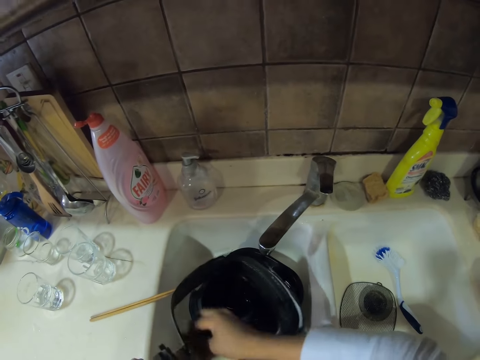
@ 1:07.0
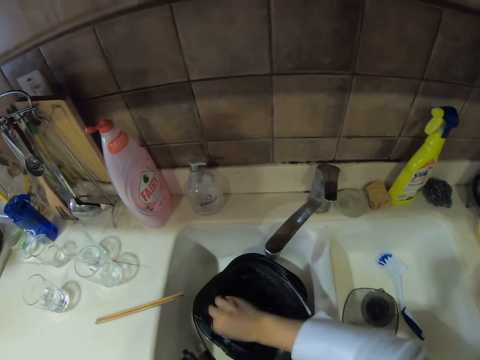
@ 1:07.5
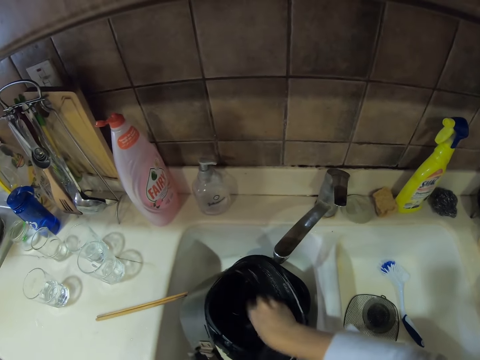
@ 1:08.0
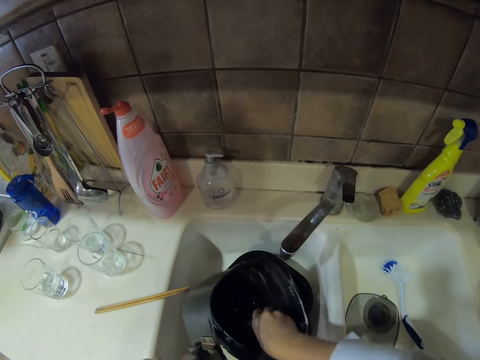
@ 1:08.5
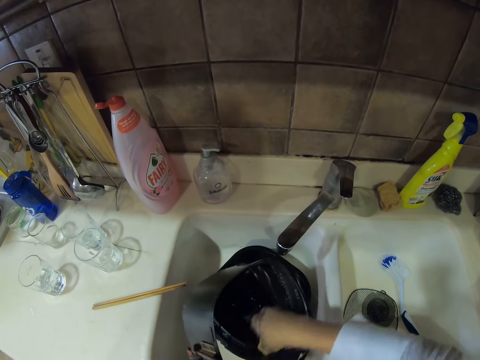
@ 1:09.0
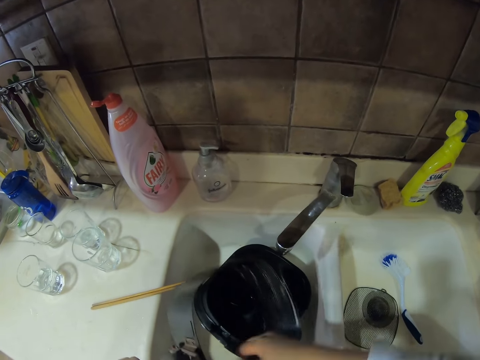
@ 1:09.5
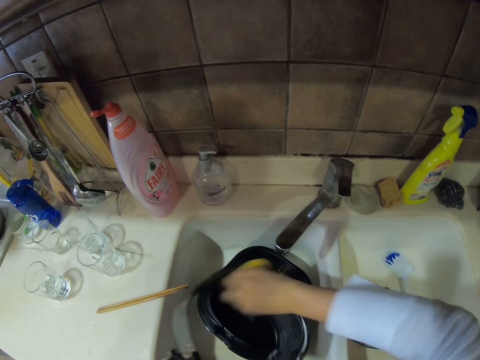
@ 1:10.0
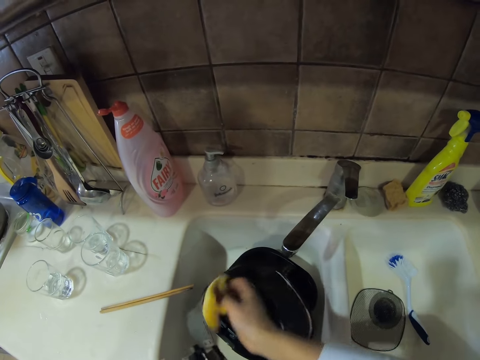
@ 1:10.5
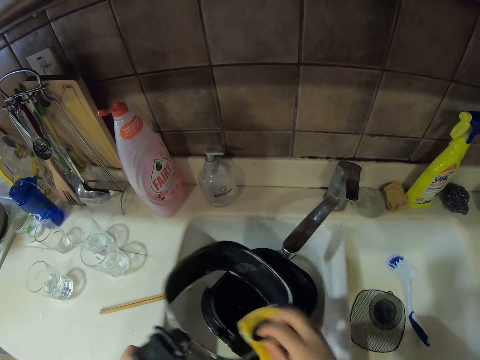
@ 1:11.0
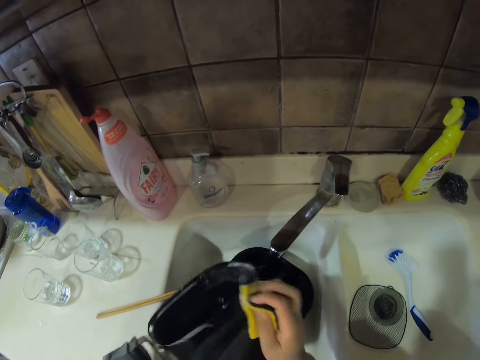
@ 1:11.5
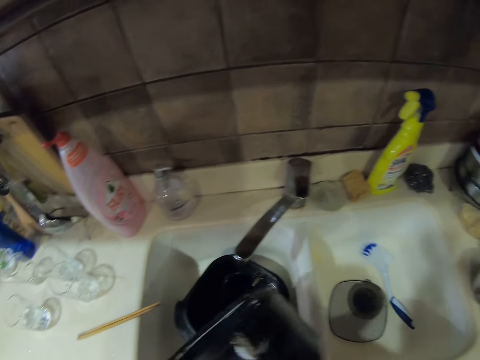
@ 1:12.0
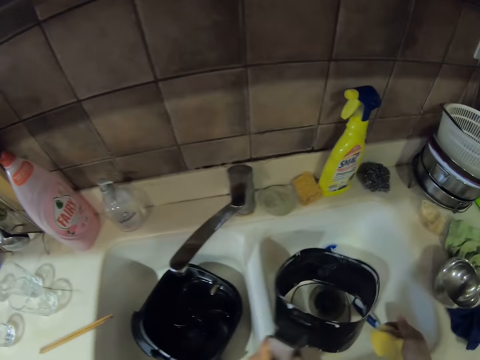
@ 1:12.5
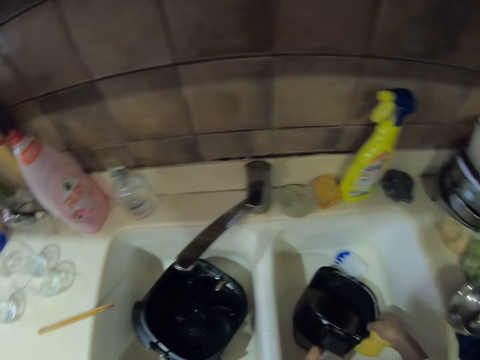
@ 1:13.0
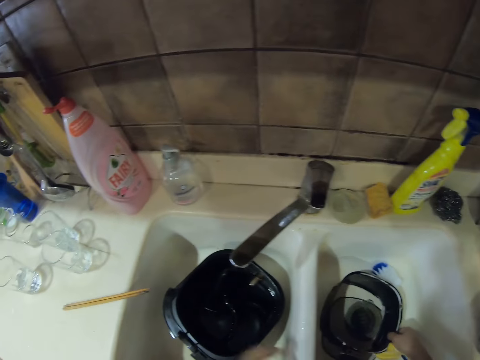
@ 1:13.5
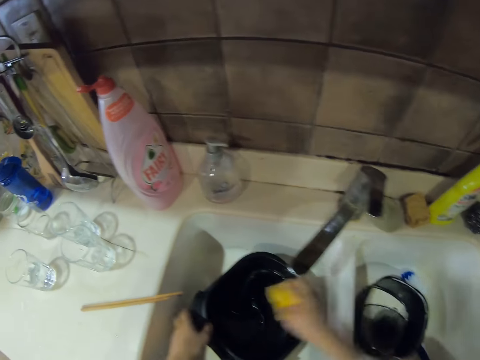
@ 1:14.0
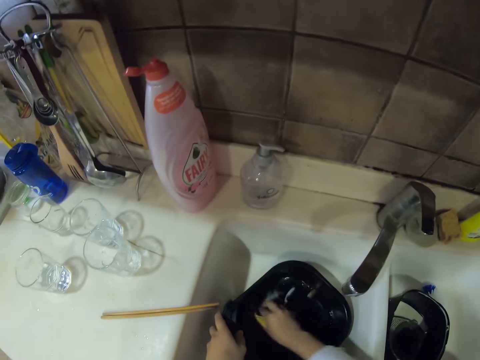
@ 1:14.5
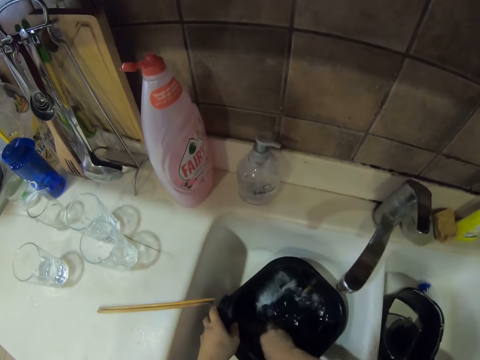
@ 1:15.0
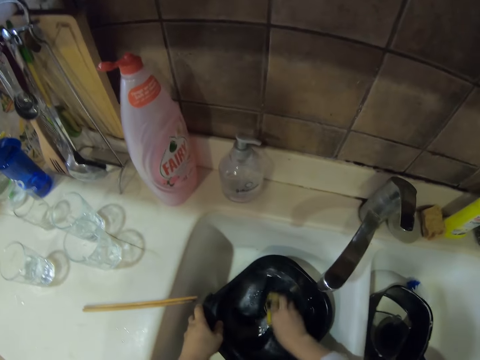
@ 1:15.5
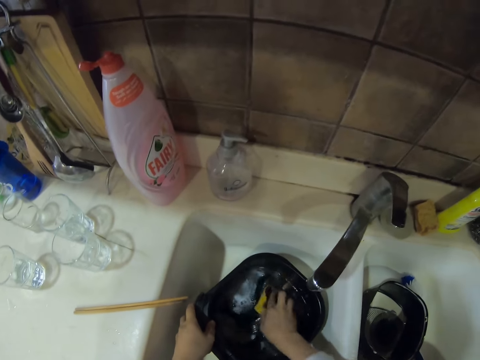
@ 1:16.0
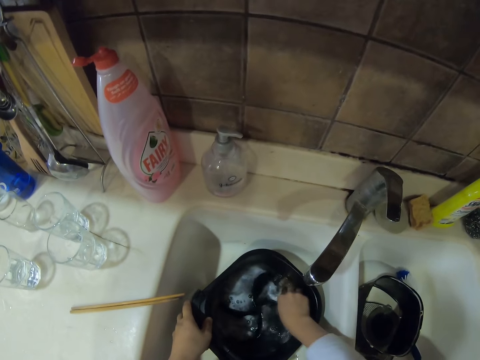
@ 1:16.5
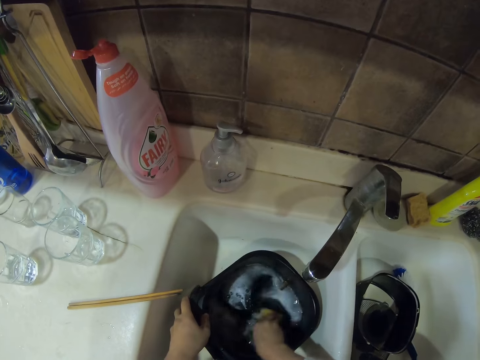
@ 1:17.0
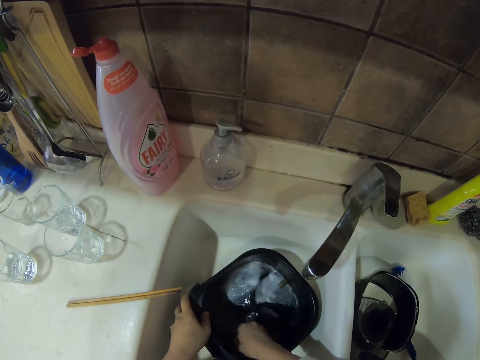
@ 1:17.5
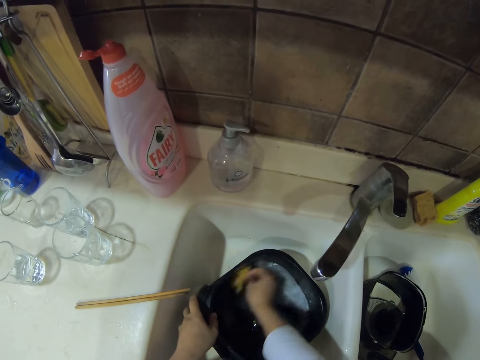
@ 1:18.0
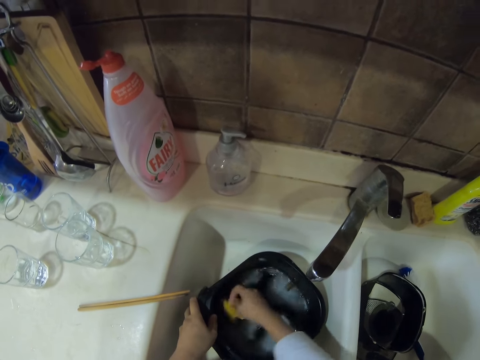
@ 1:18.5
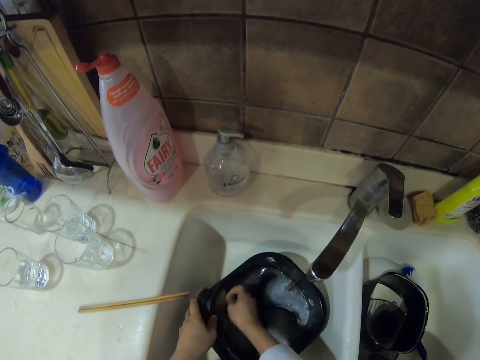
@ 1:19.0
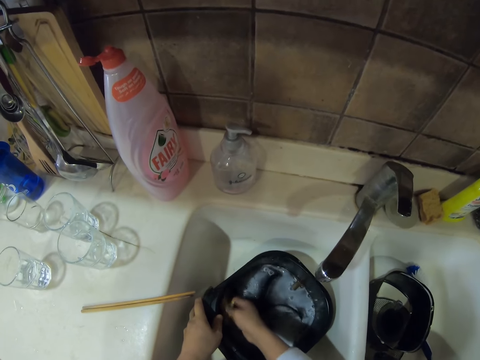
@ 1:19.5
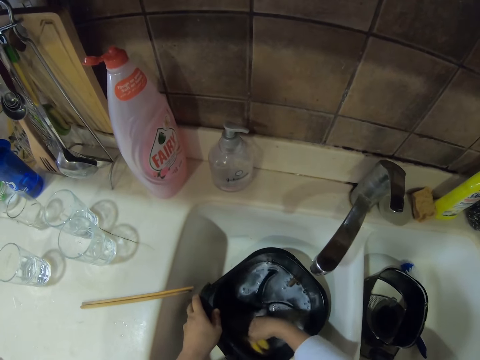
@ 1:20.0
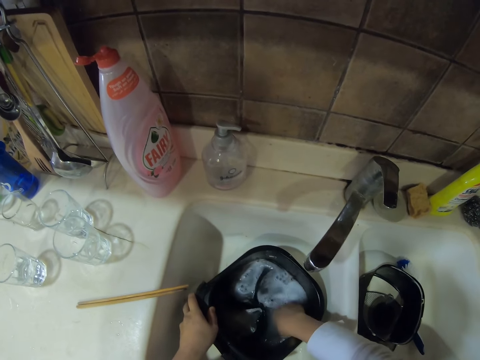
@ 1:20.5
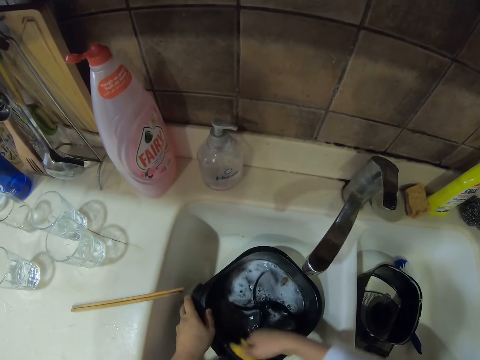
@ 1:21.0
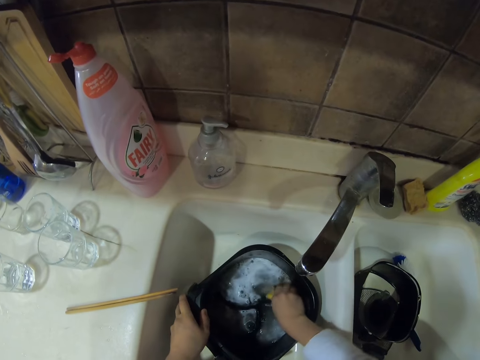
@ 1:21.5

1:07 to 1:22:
The camera wearer puts the utensil in the sink. They clean a bowl.

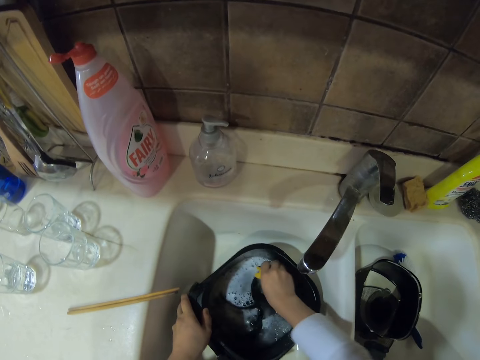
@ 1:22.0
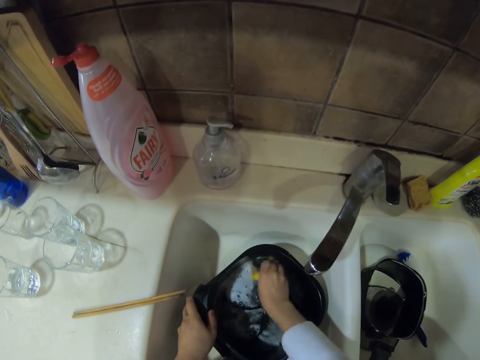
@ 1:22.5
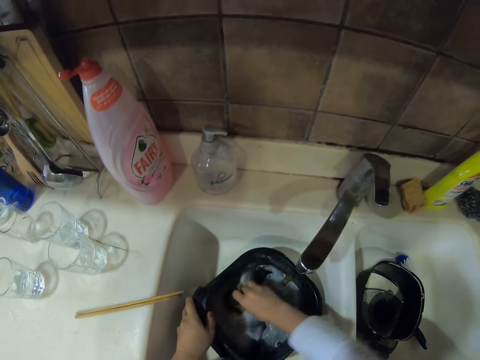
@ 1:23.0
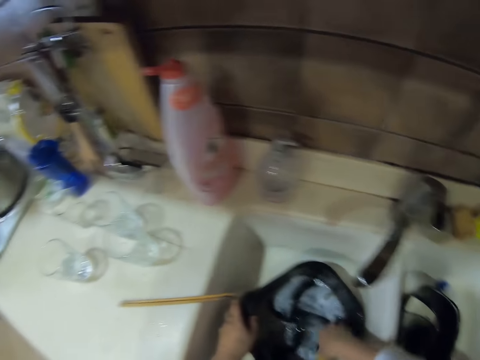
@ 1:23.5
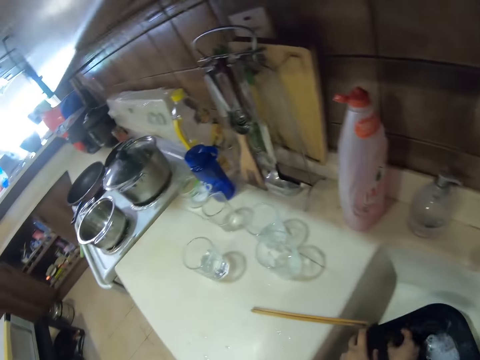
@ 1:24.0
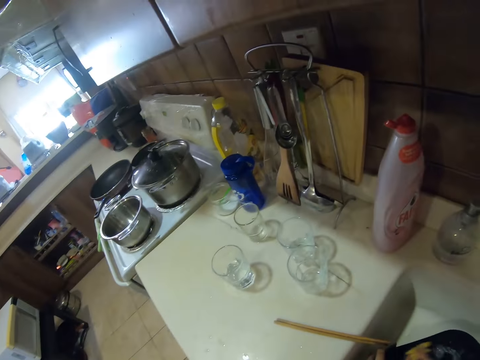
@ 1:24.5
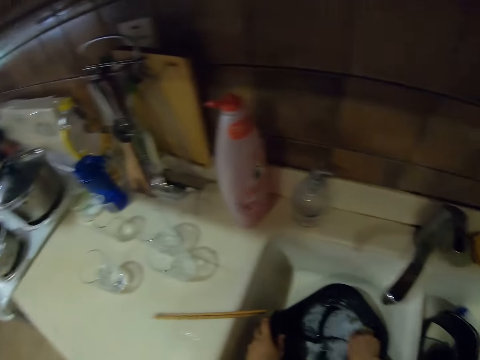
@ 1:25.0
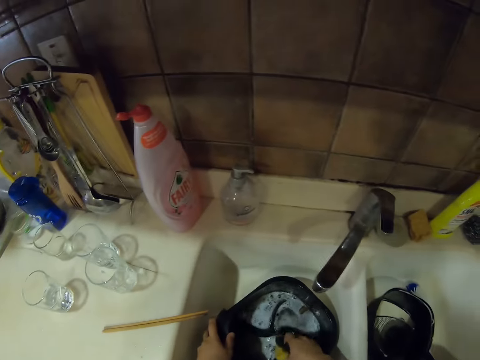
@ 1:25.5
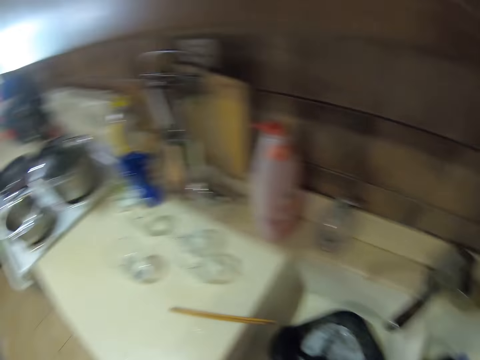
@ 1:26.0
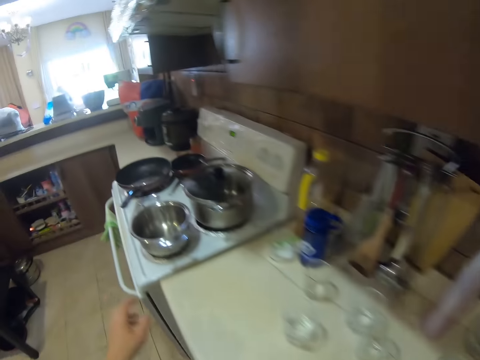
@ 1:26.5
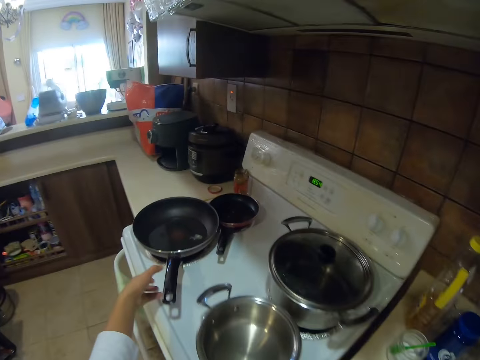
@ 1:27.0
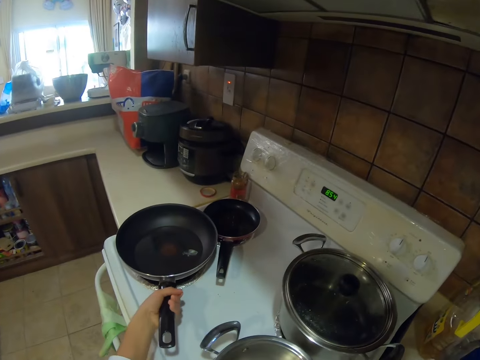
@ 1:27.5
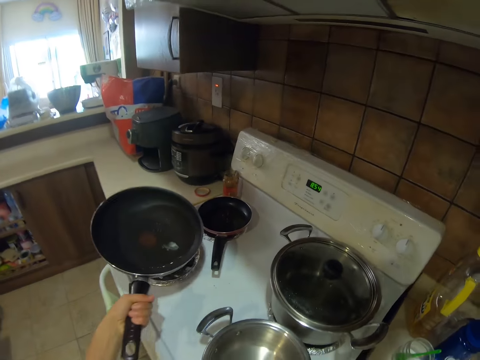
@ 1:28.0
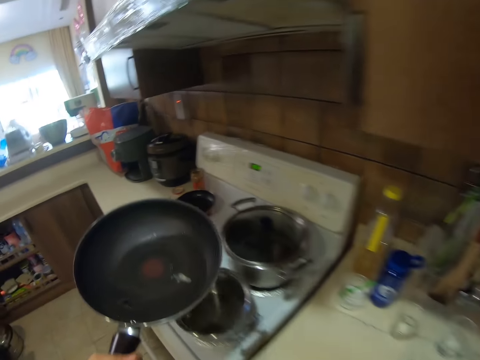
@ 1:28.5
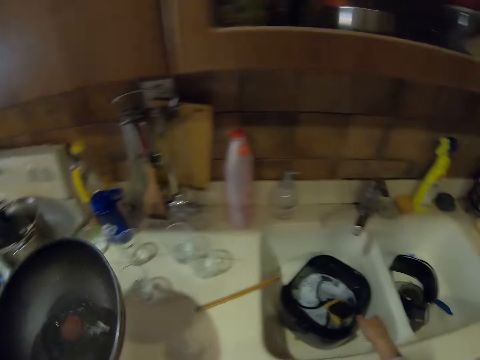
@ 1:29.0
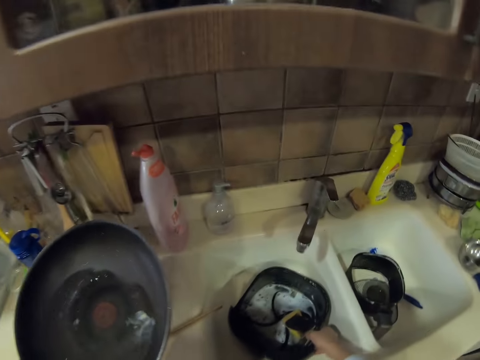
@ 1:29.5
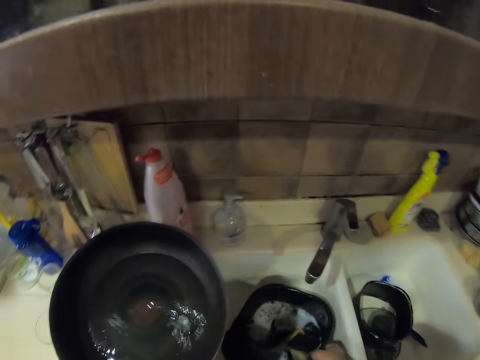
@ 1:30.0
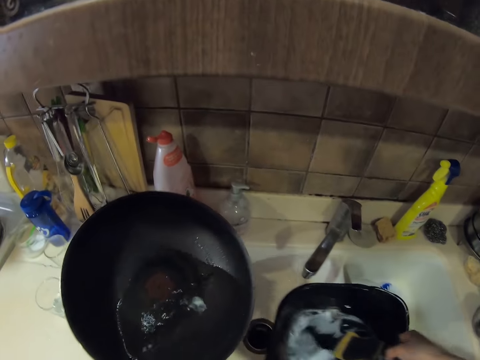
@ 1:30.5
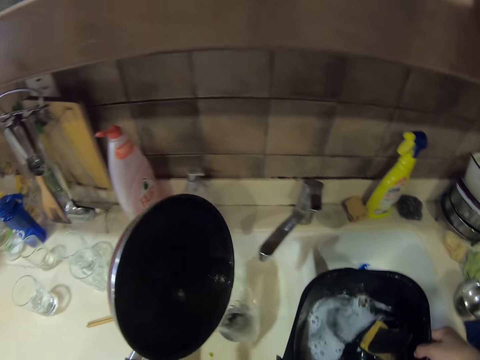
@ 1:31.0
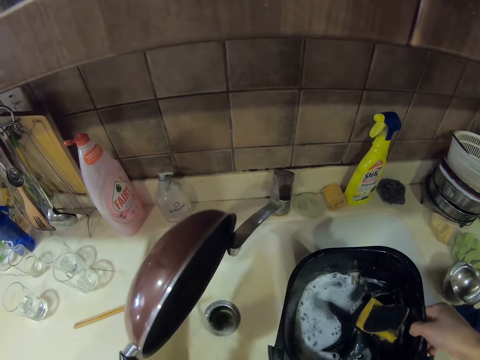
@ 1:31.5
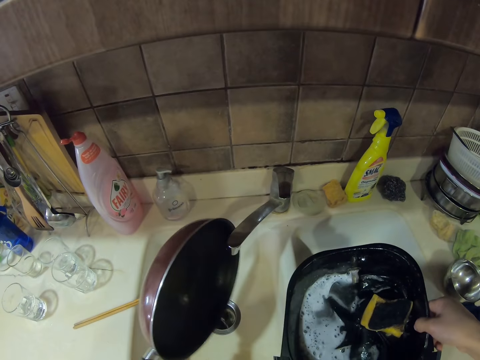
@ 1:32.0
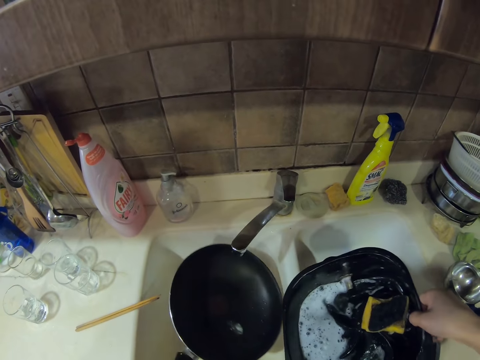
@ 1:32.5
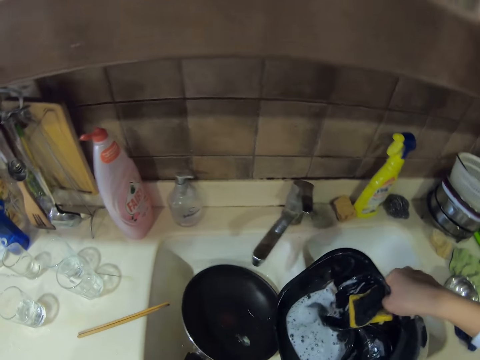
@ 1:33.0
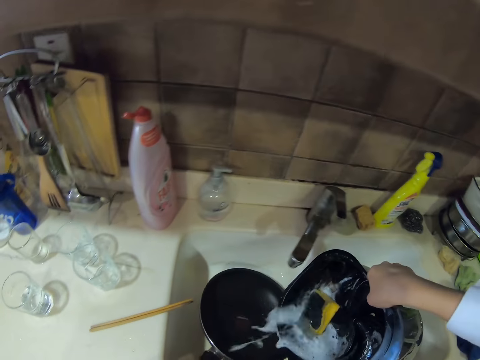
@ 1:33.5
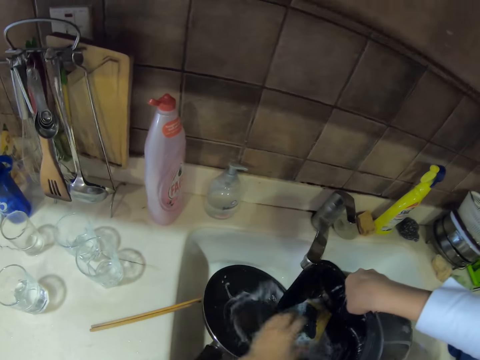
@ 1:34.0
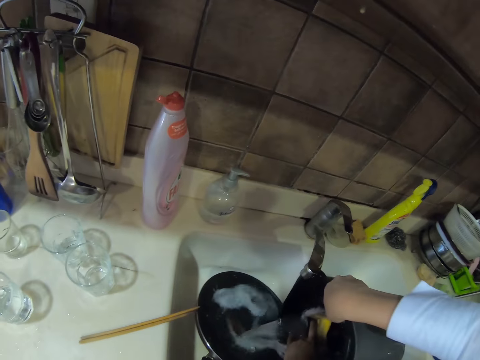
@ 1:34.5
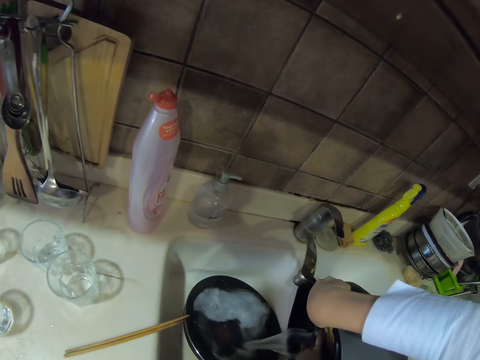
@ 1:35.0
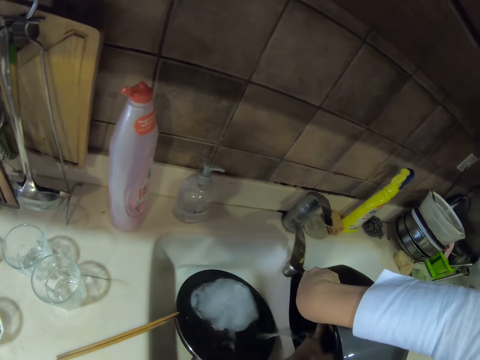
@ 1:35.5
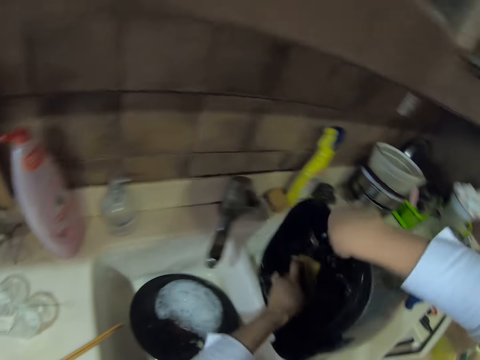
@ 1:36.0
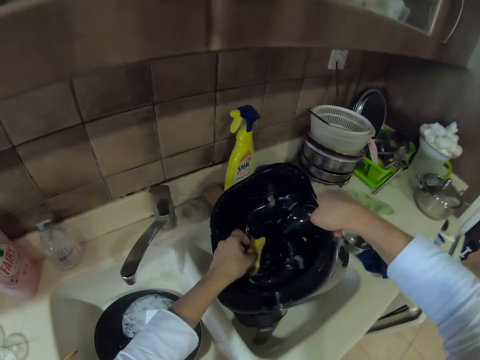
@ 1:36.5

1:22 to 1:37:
The camera wearer looks around the kitchen. They clean a bowl. They walk around the kitchen. They are picking a frying pan. They walk around the kitchen. They pour water in the sink. They put the pan in the sink. They pour water in the pan.
